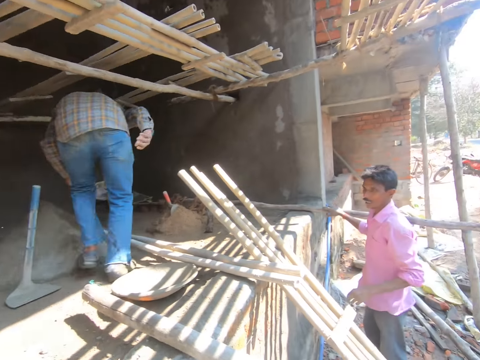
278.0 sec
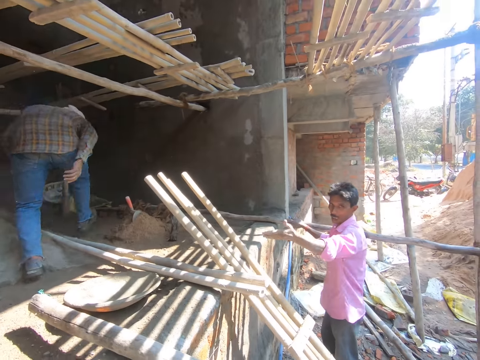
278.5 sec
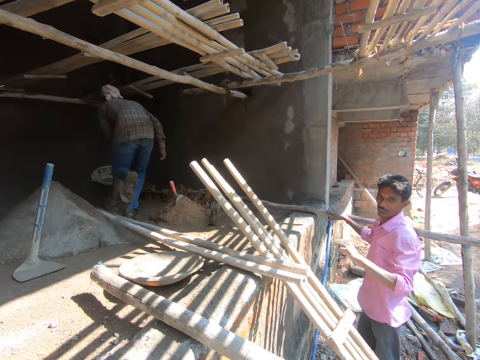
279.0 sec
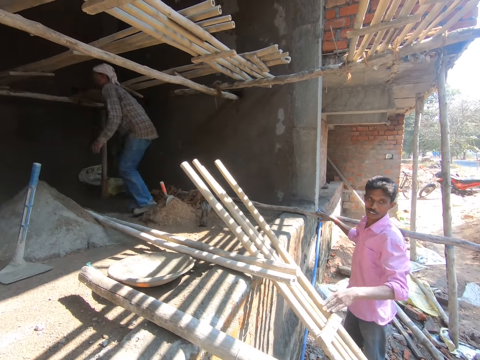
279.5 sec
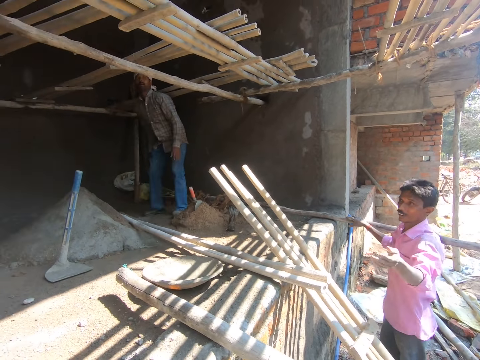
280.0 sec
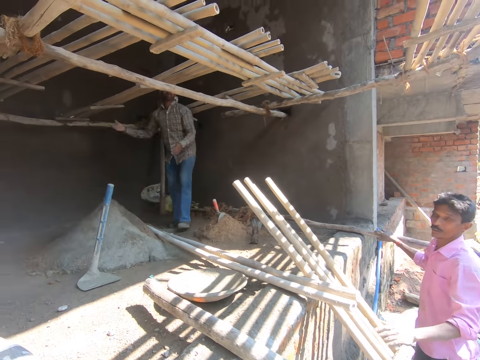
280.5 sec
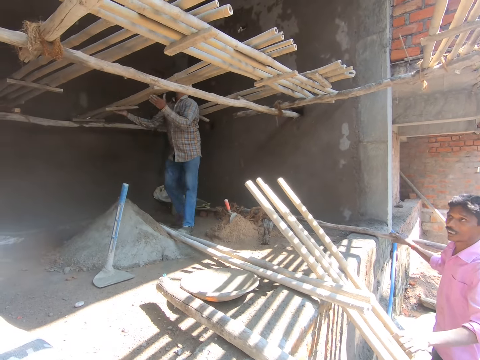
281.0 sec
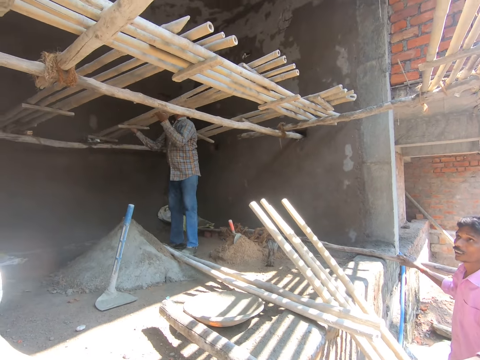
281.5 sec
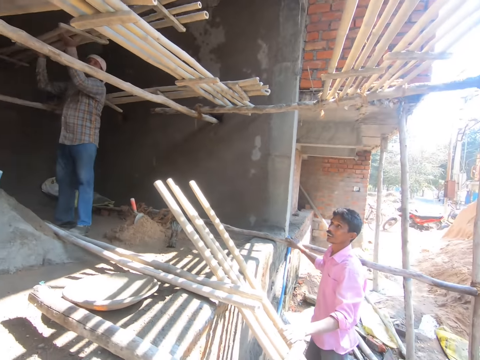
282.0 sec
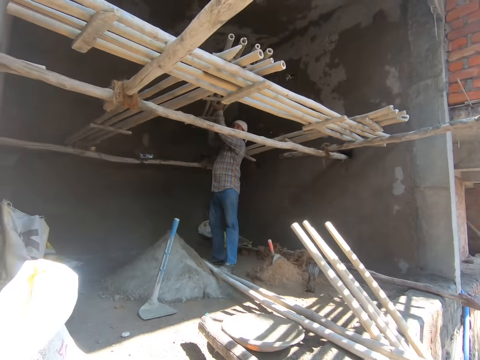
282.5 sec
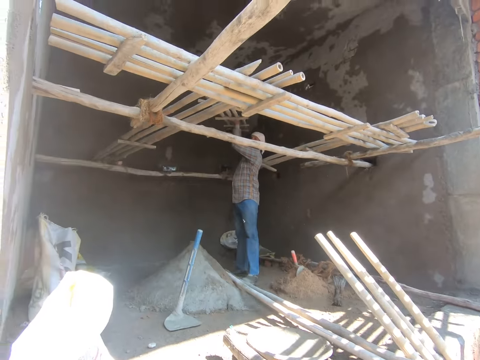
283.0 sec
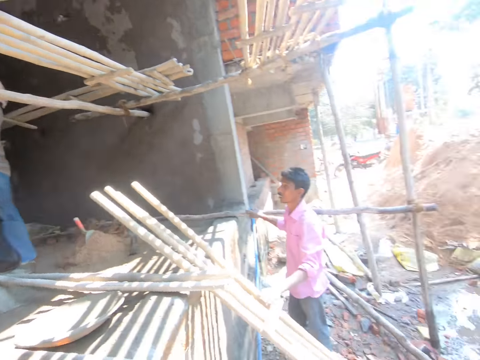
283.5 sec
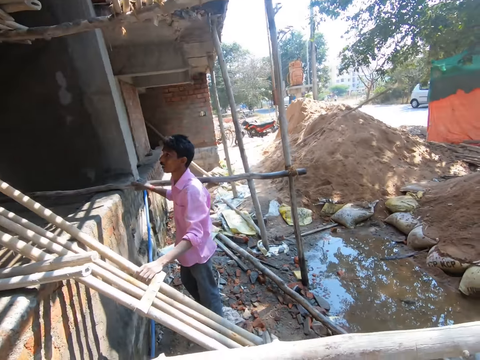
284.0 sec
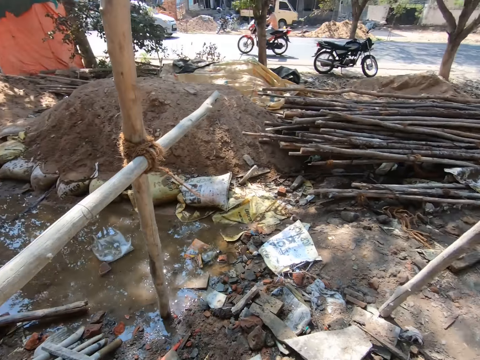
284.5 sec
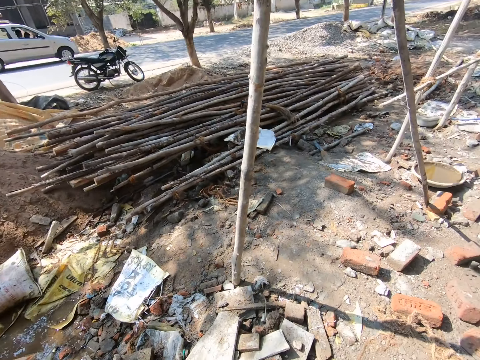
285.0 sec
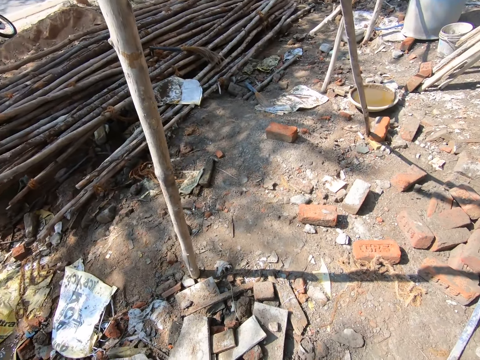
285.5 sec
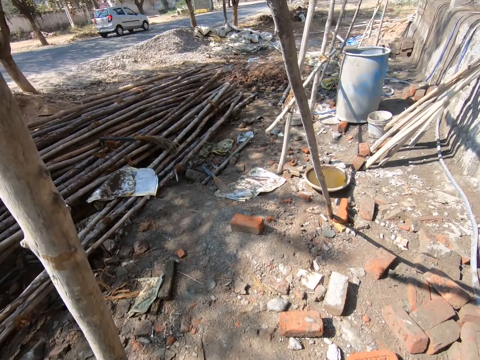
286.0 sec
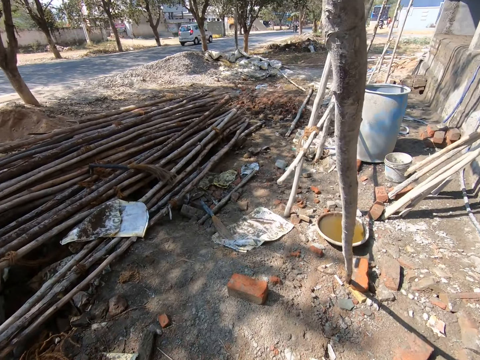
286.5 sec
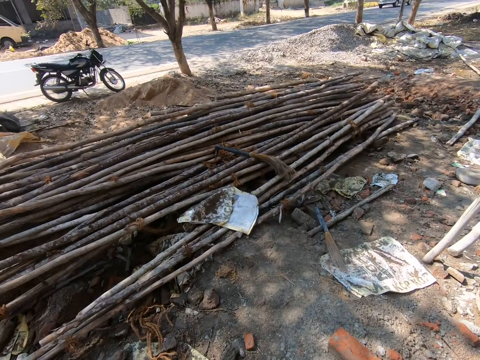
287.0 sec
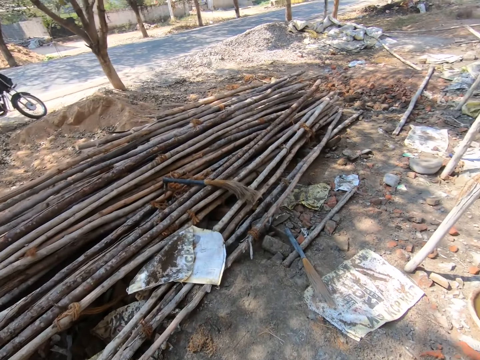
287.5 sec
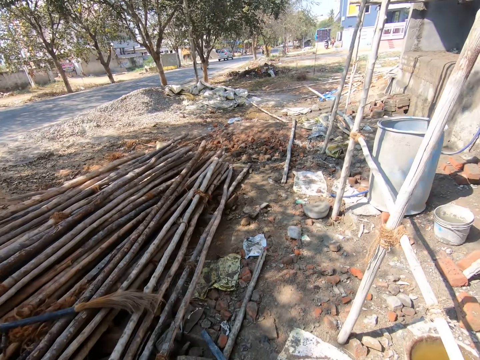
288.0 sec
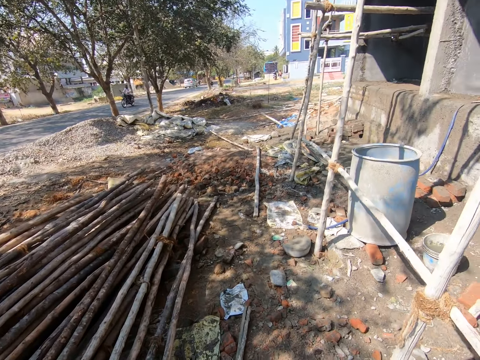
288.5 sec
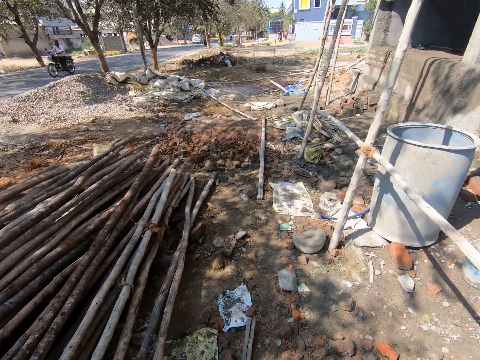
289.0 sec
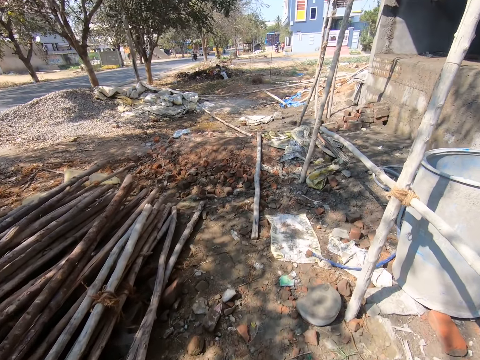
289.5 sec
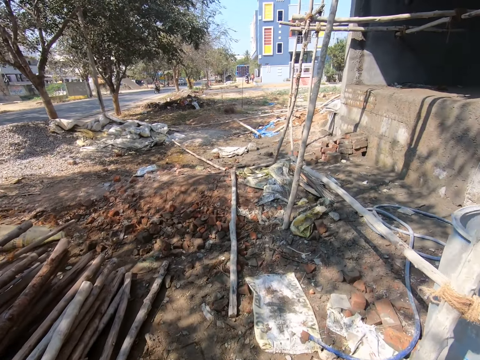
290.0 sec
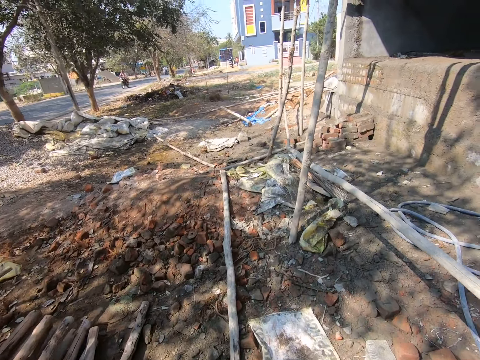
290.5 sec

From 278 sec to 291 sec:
A person converses with the camera wearer. A man holds the scaffold of the building with his right hand. The man touches the bamboo platform on the edge of the floor of the building with his left hand. The man holds the bamboo platform on the edge of the floor of the building with his left hand. Another man takes the bamboo platform on the scaffold with his hands. The camera wearer looks around the construction site. They walk away from the first man in the construction site. They turn round.

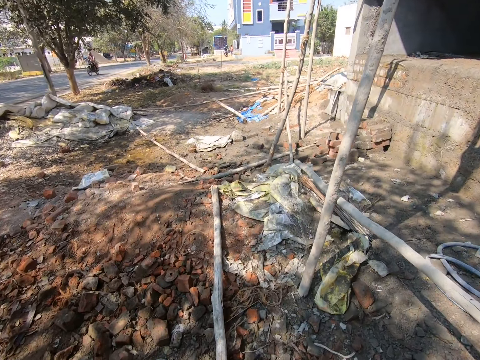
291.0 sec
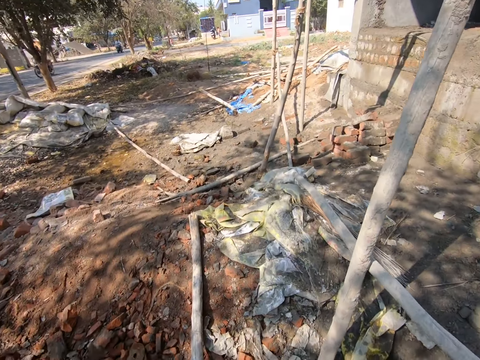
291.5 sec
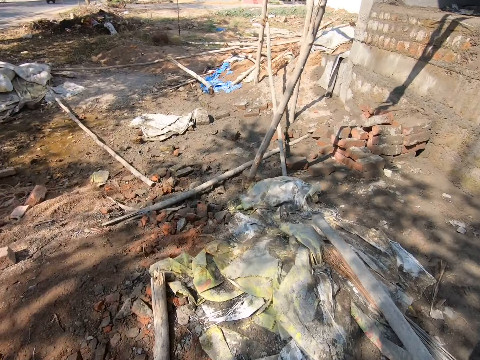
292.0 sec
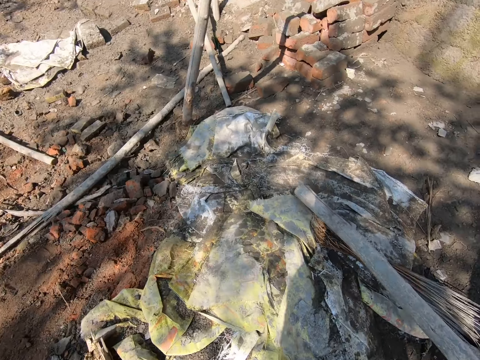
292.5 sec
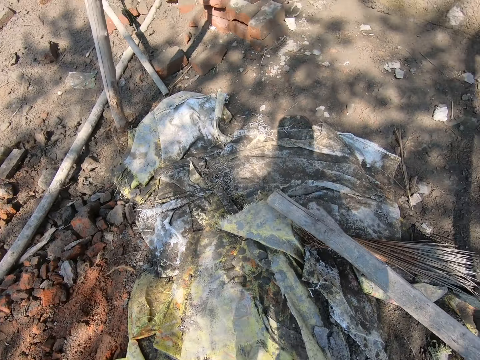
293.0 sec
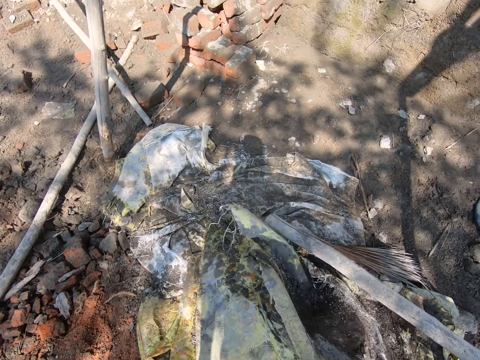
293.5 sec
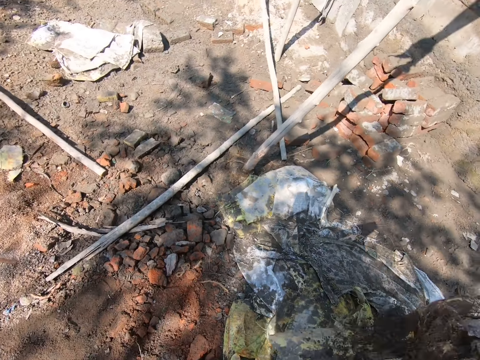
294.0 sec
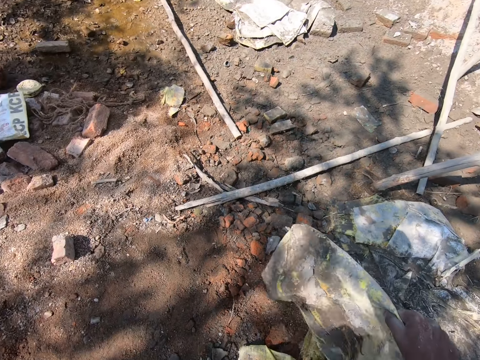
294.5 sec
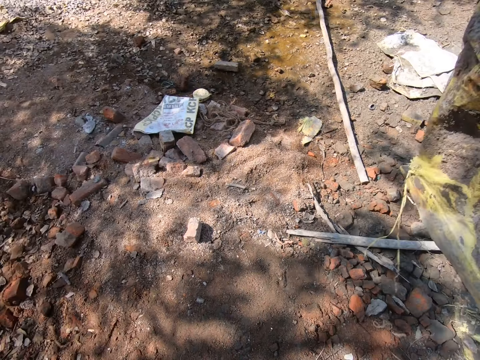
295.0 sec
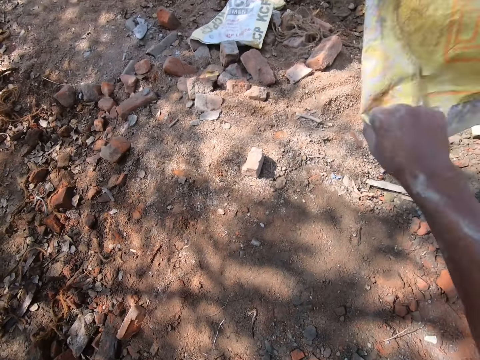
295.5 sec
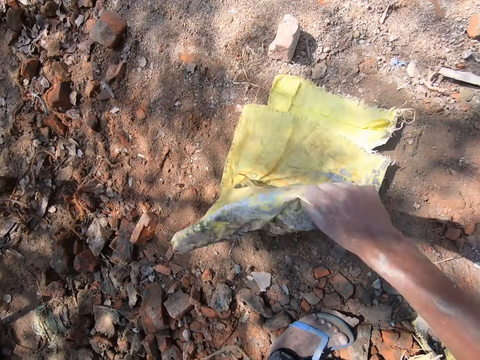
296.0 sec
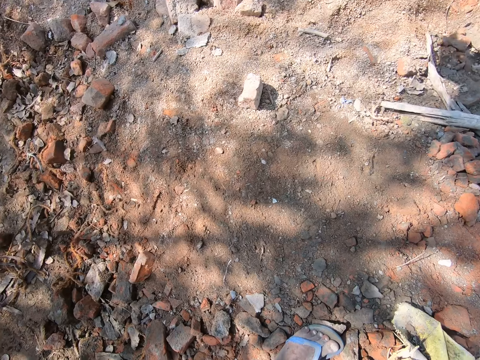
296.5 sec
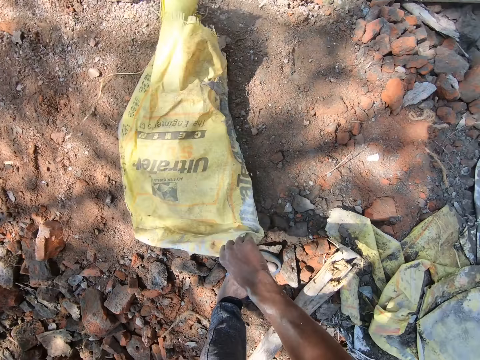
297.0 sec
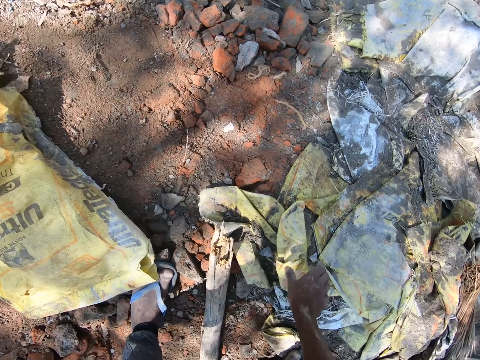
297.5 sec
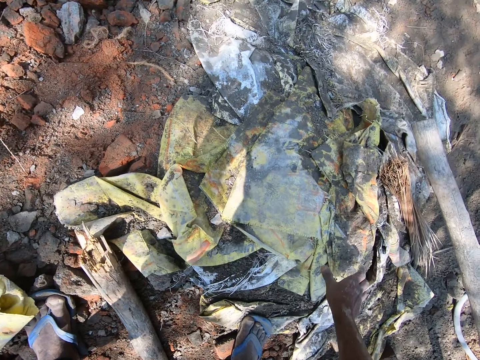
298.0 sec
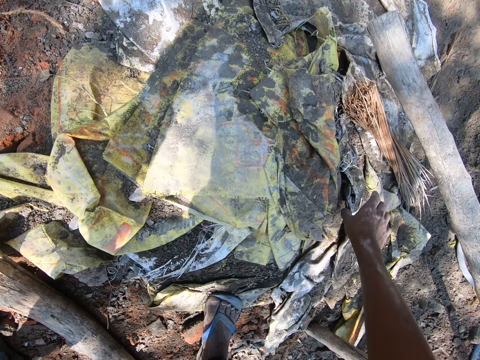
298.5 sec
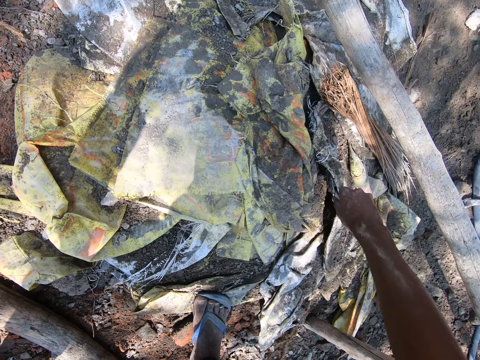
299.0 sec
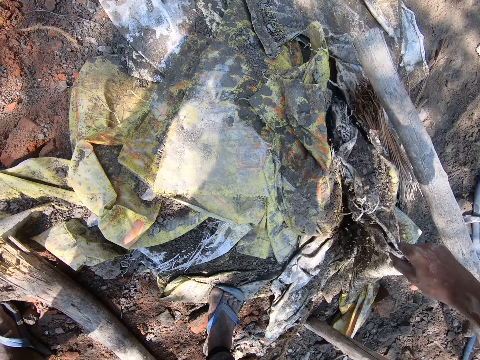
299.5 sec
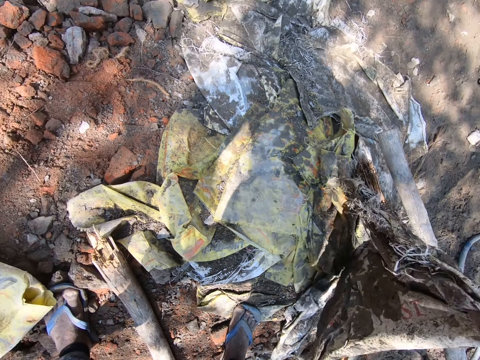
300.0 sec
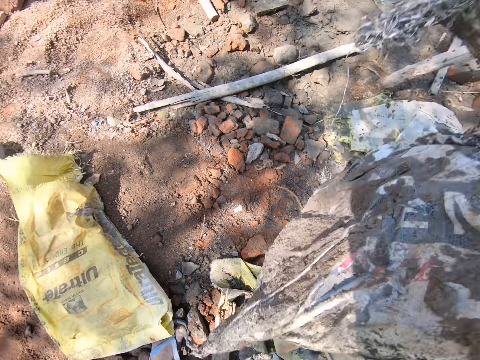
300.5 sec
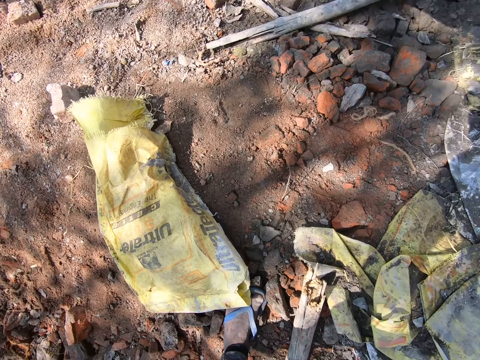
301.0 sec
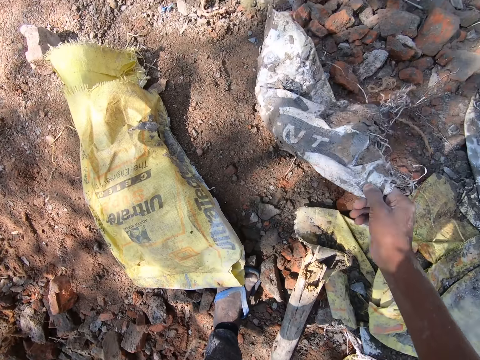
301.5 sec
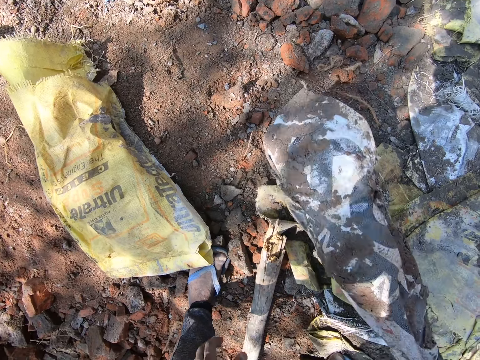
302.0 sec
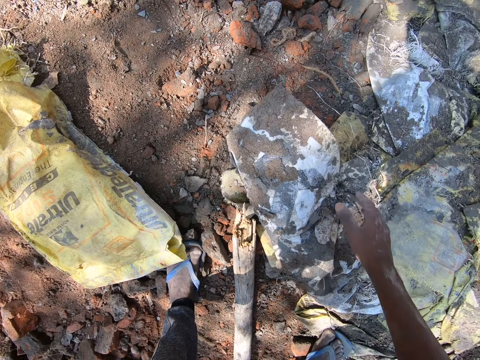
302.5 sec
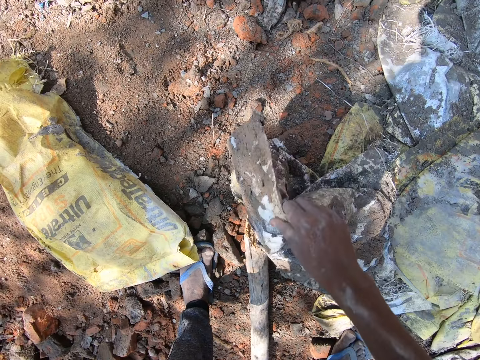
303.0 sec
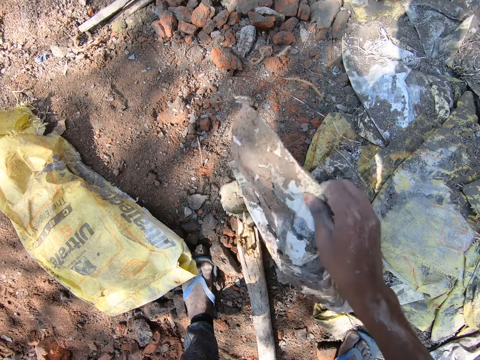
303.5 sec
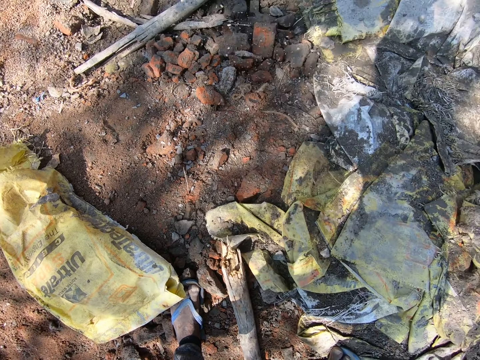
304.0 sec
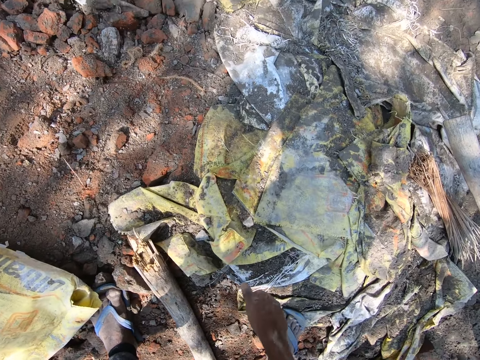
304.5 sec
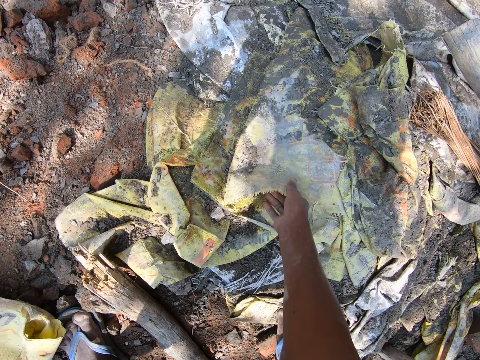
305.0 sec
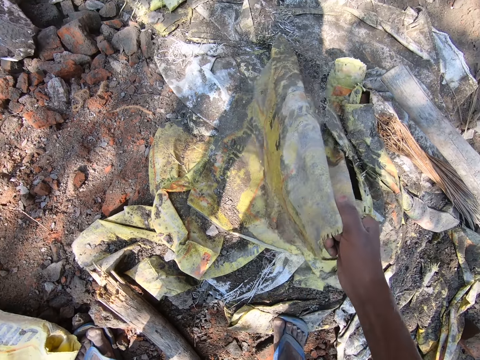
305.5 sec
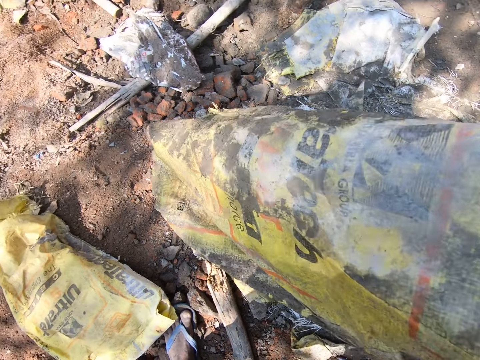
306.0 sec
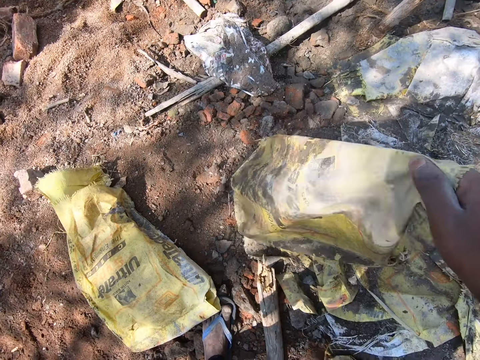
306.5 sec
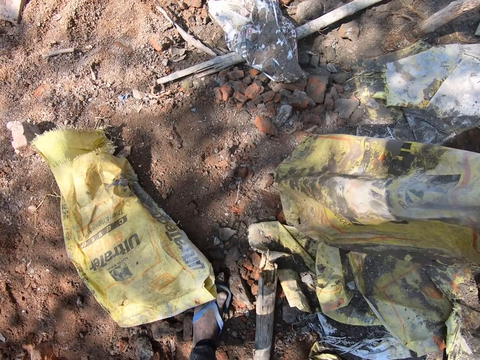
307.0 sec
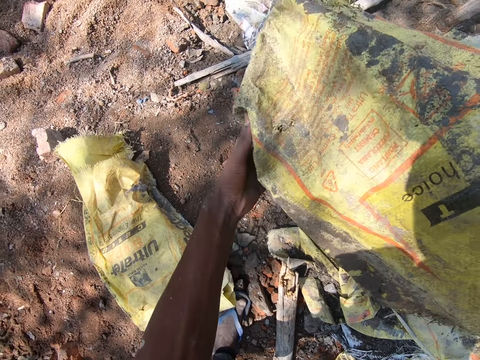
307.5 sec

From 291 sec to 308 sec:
The camera wearer picks up a sack on the floor with his right hand. He hits the sack in his right hand on the floor. He shakes the sack. He drops the sack down. He picks up a sack on the floor with his right hand. He pulls the sack. He hits the sack in his right hand on the floor. He shakes the sack. He holds the sack on the floor with his right hand. He moves the sack in his right hand on the floor. He throws the sack. He picks up a sack on the floor with his right hand. He pulls the sack. He shakes off sand on the sack with his right hand.
